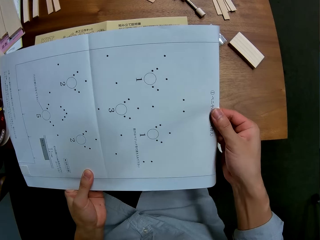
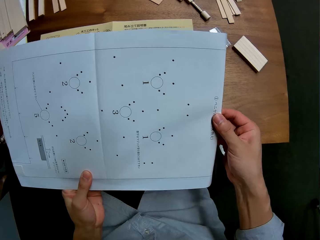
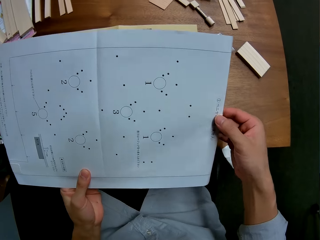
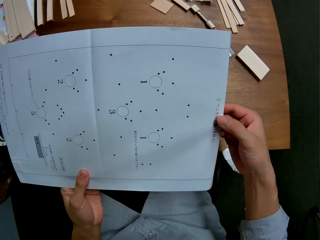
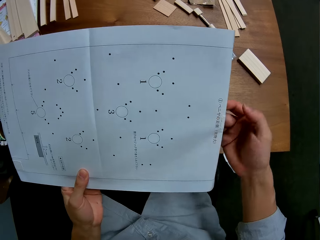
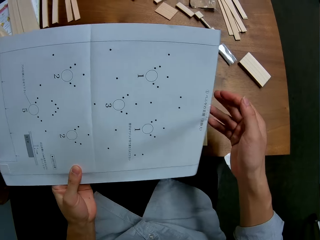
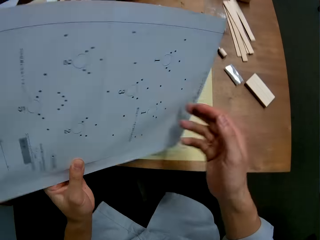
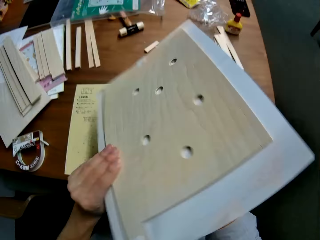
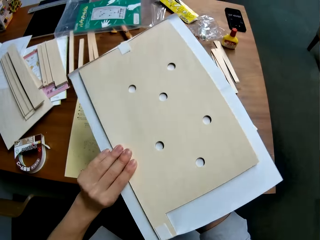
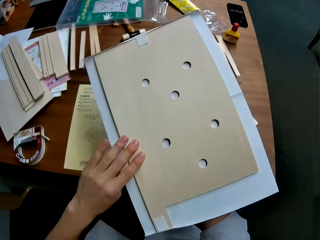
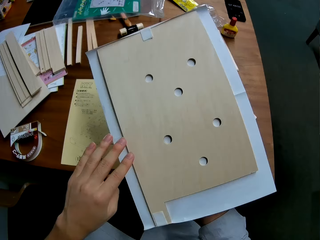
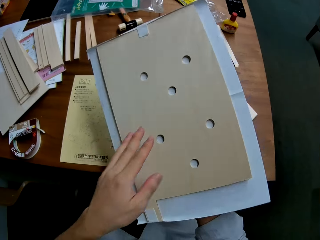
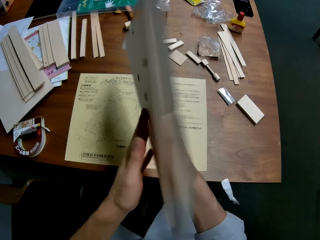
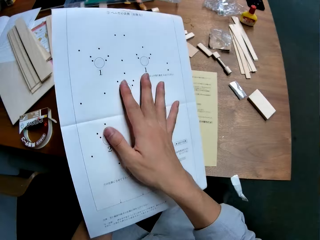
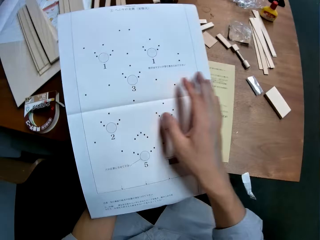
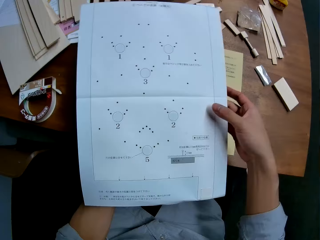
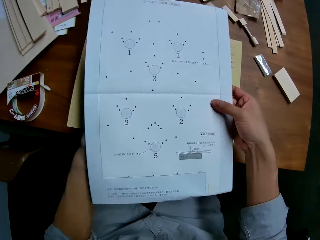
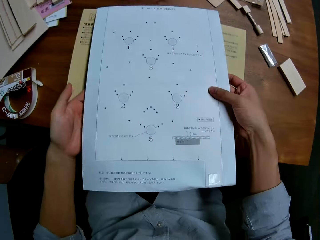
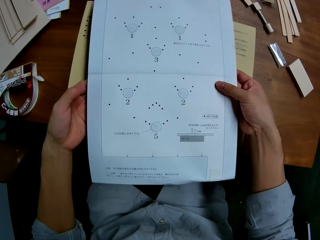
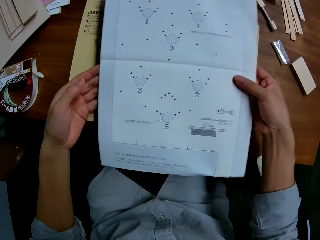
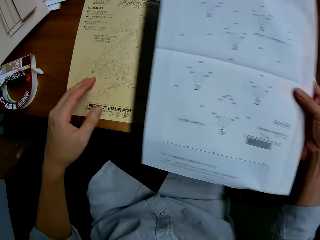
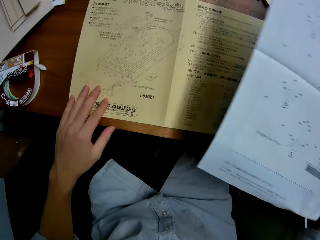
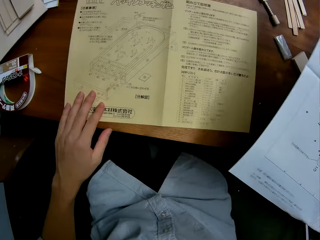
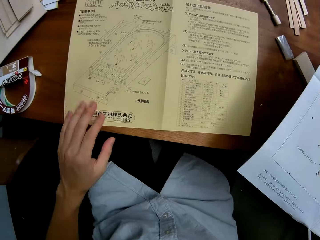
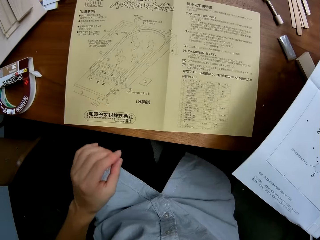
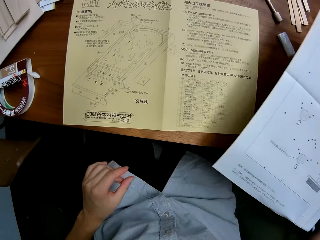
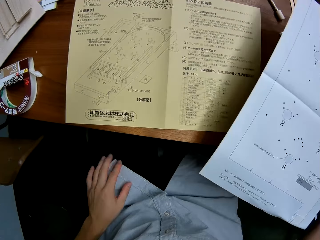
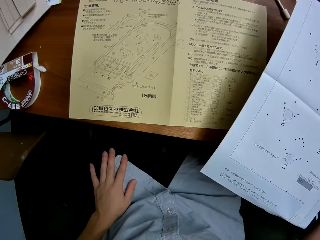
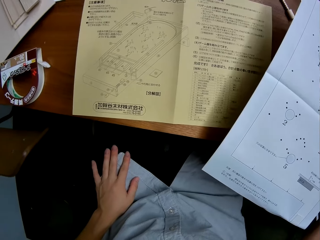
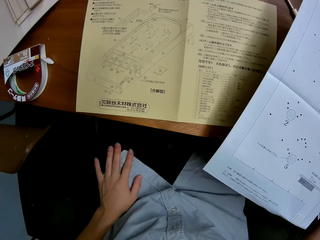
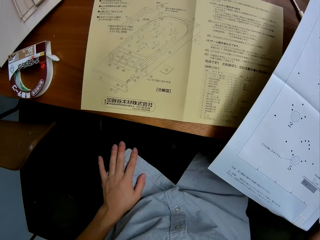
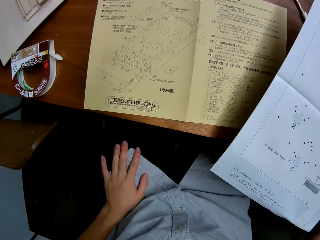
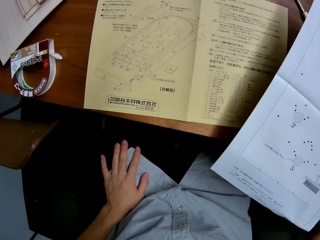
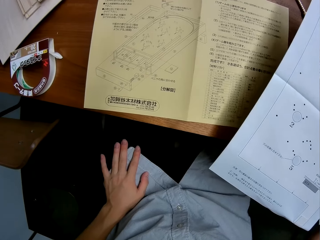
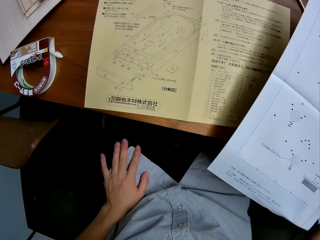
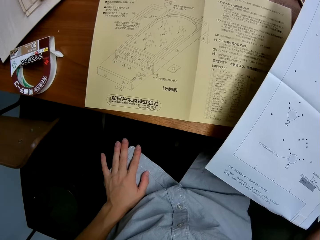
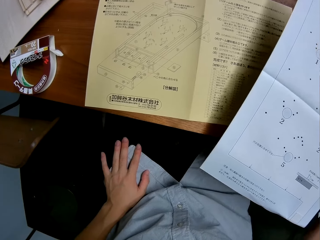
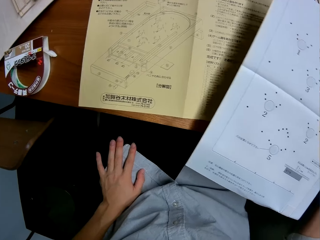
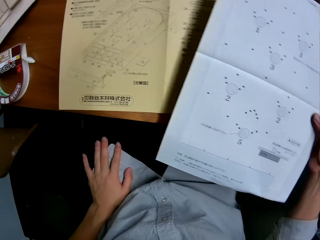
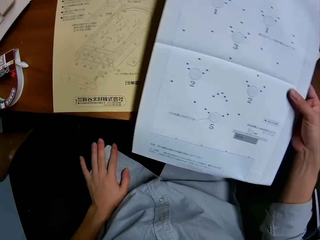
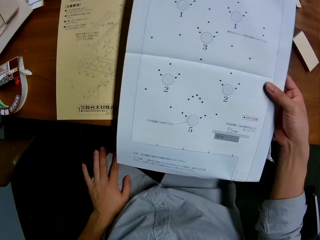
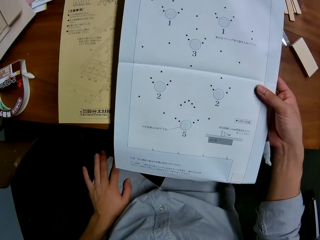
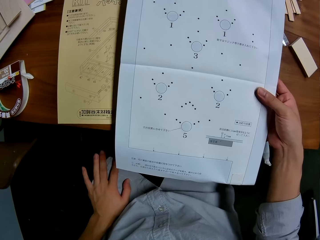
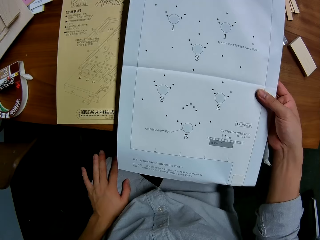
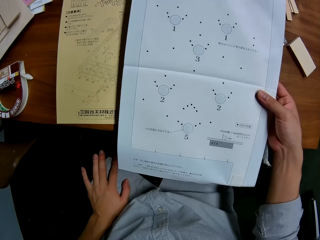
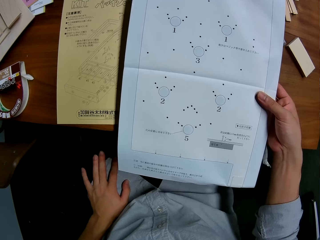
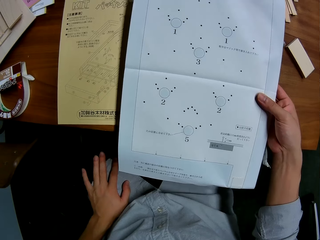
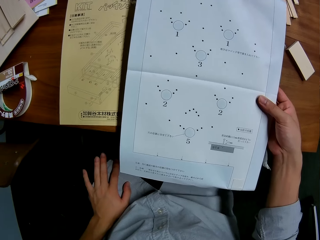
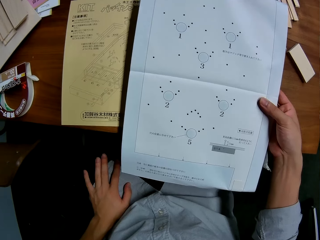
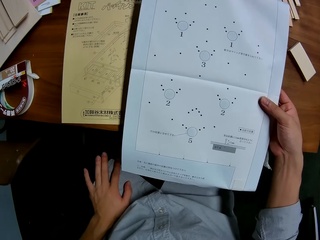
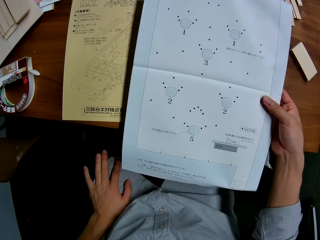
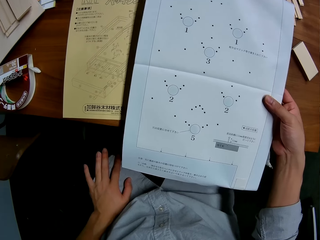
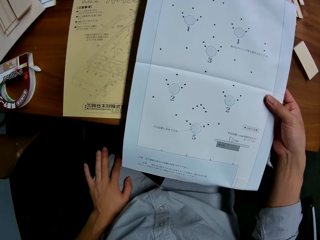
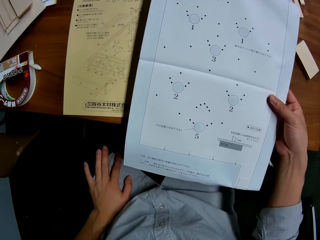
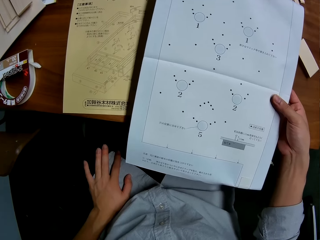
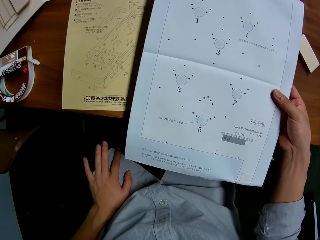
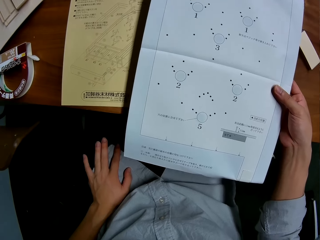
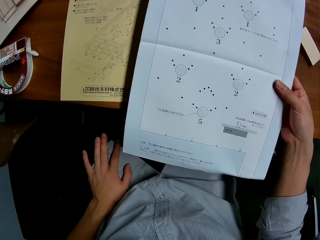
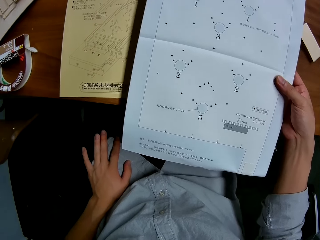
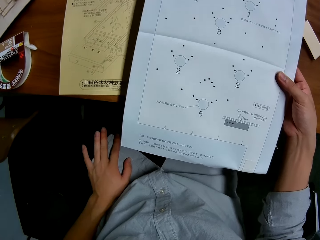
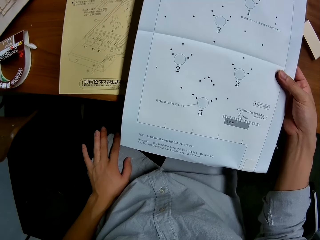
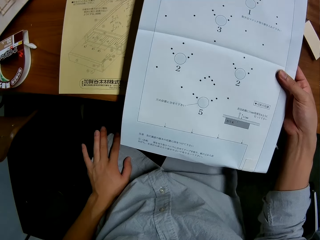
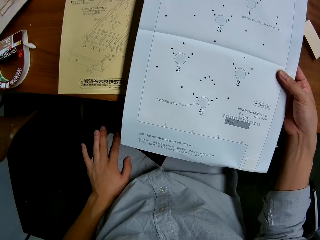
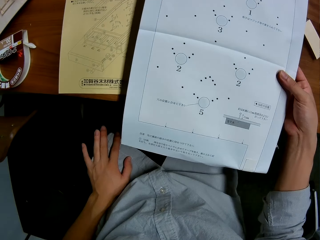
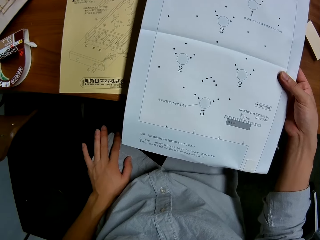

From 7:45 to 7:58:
The camera wearer adjusts the tape on the paper. He sticks the masking tape on the wood. He flips the paper. He looks at the wood. He flips the paper. He holds the paper with both hands. He holds the paper with one hand. He puts his hand on the paper. He puts his hand on his lap. He reads the paper.

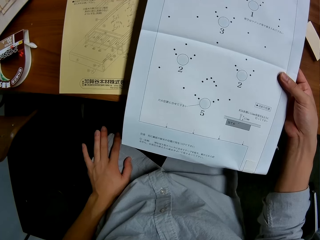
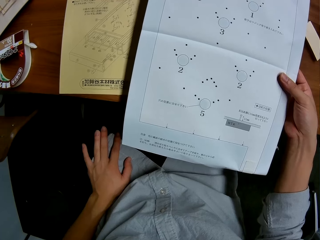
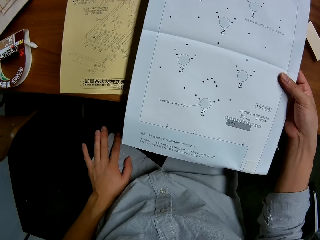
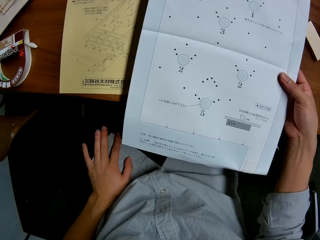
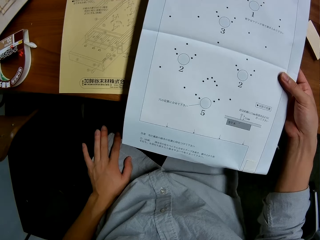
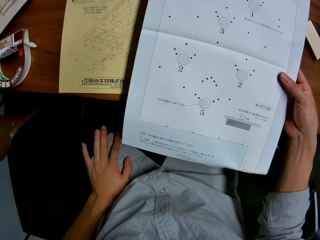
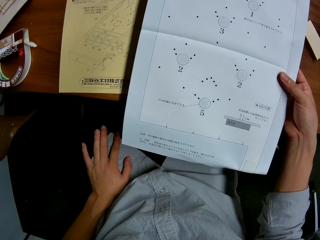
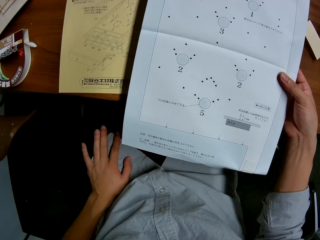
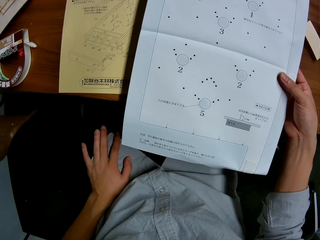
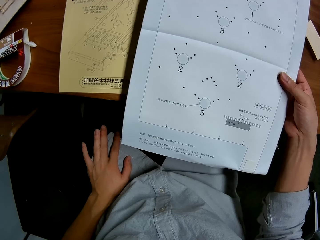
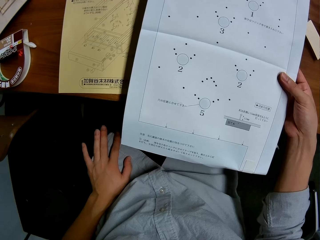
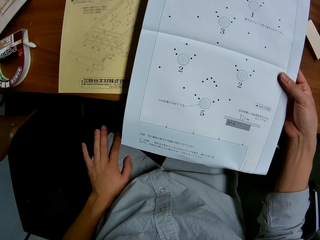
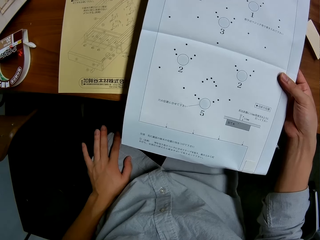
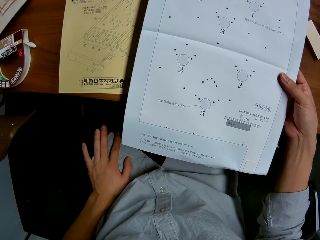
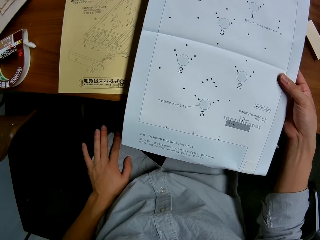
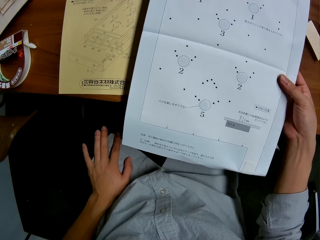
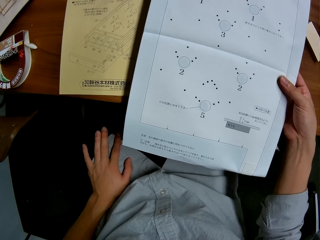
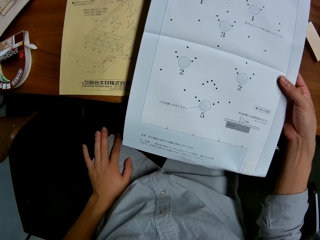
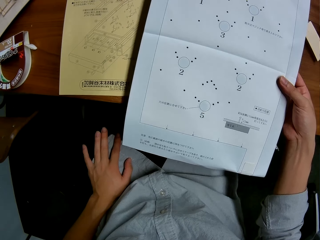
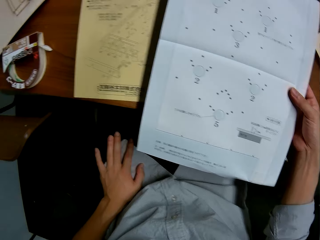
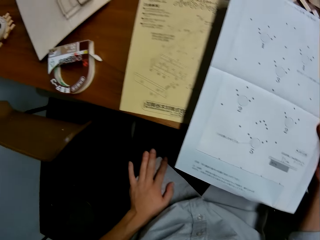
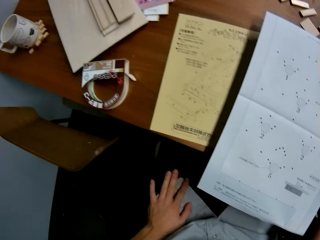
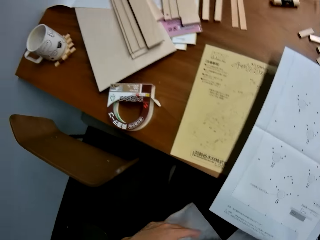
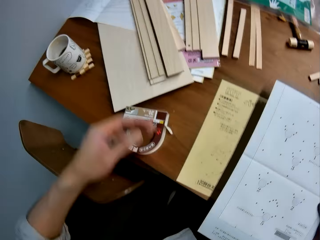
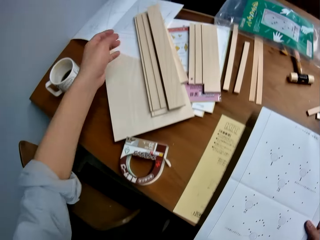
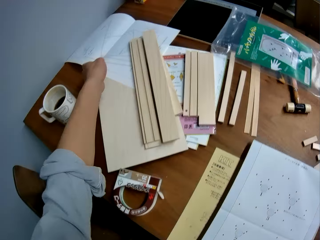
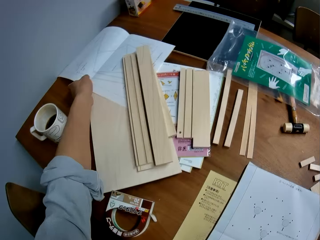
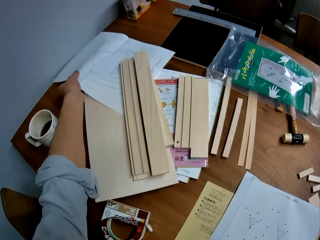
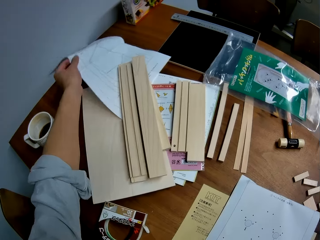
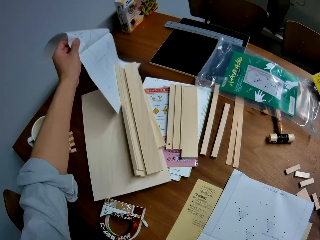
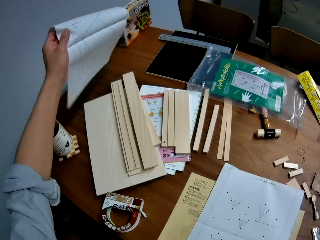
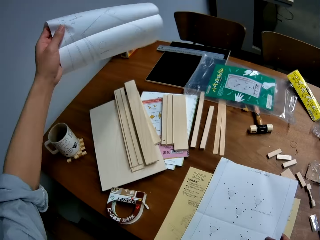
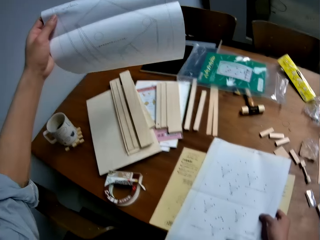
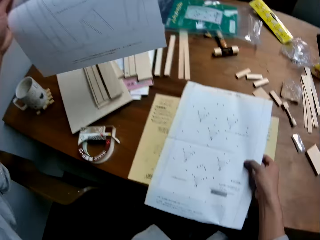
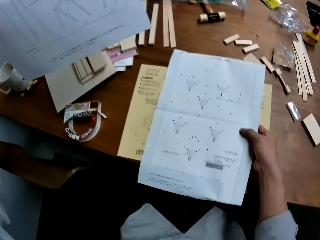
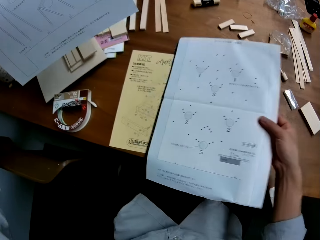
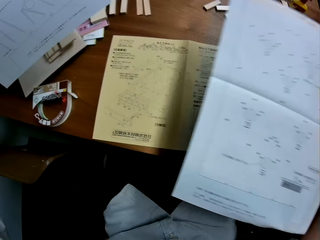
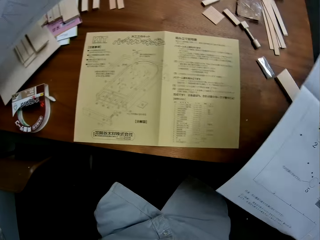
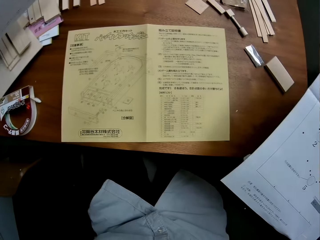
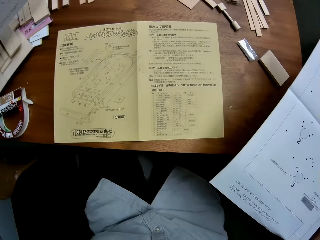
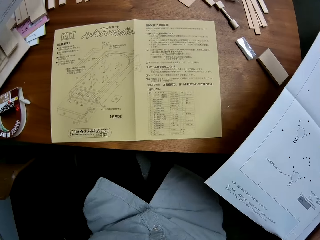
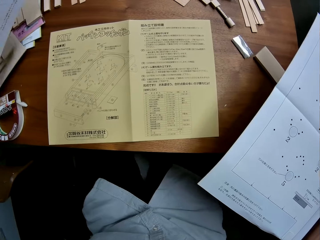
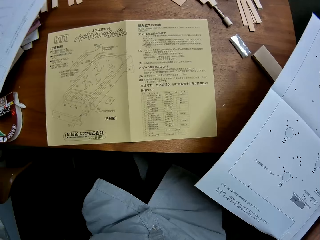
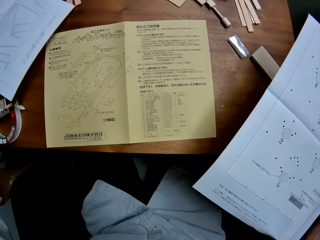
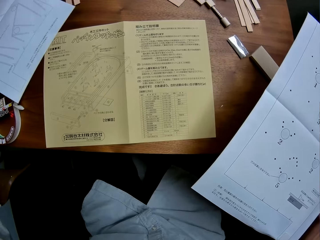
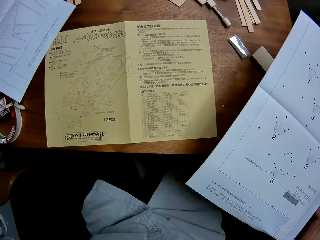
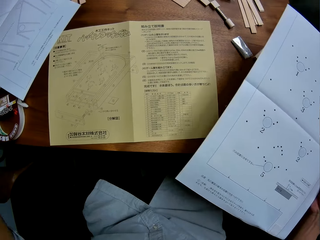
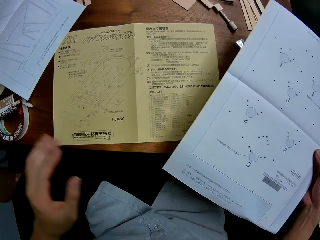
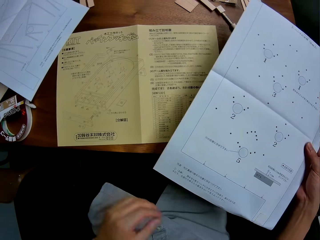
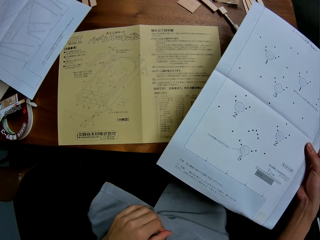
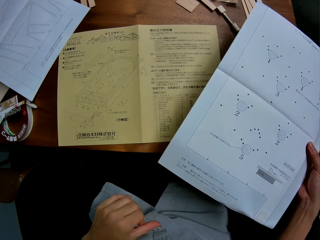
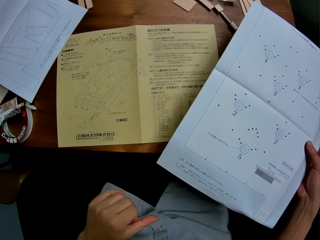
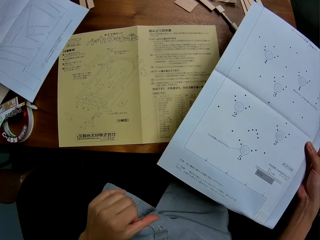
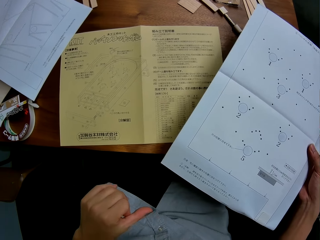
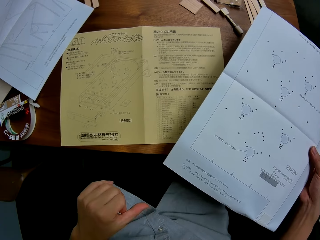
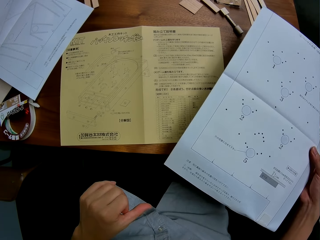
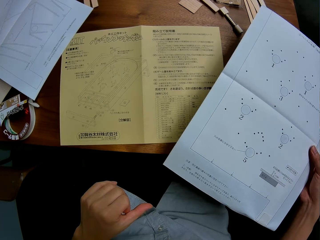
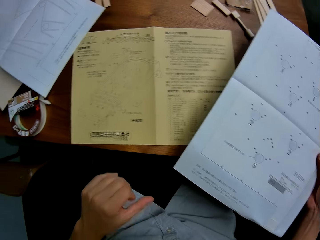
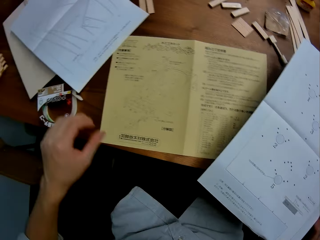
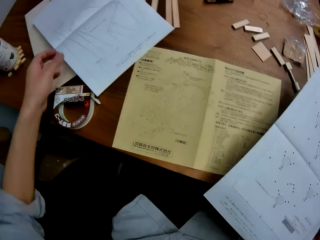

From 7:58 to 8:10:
The camera wearer takes another paper from the table. He lifts the paper. He lifts the other paper. He drops the paper on the table. He reads the paper. He lifts his hand slightly.
